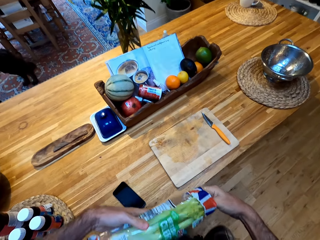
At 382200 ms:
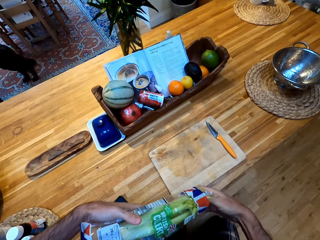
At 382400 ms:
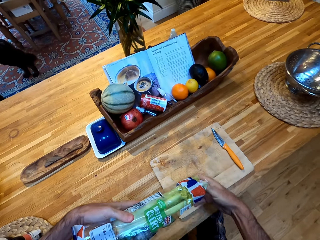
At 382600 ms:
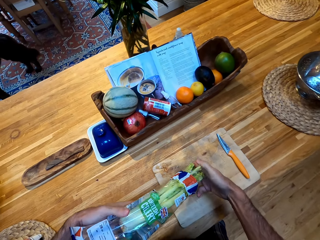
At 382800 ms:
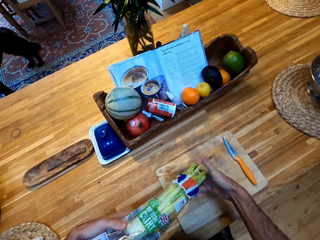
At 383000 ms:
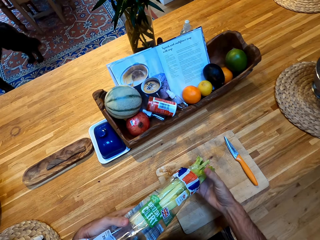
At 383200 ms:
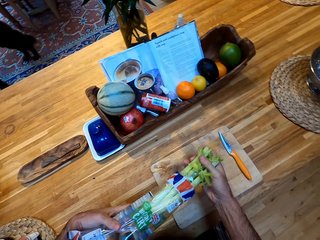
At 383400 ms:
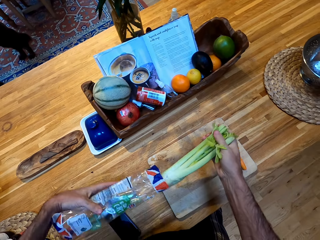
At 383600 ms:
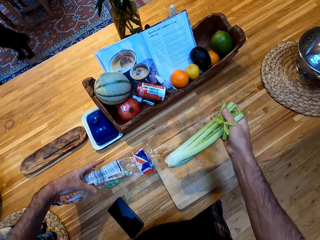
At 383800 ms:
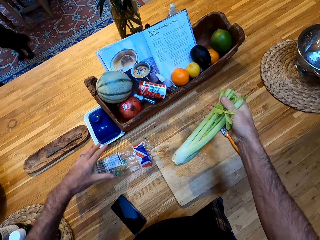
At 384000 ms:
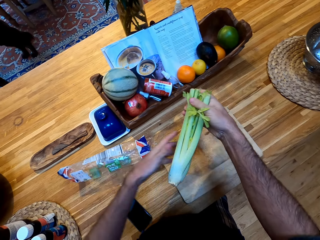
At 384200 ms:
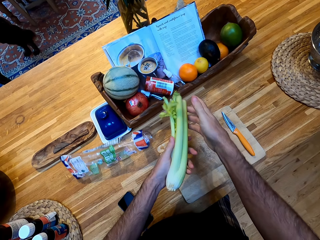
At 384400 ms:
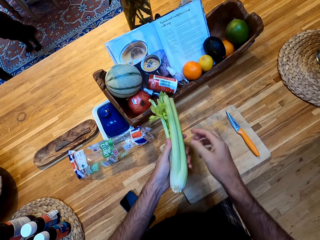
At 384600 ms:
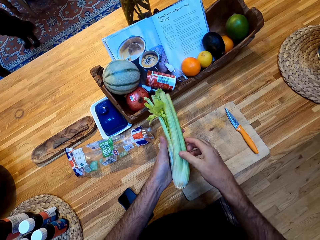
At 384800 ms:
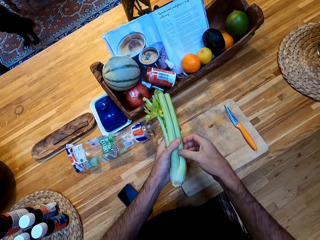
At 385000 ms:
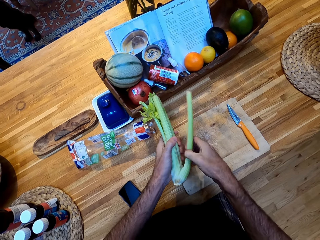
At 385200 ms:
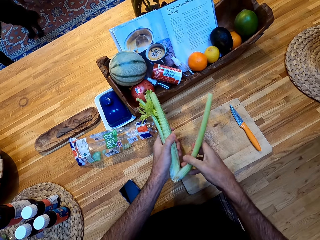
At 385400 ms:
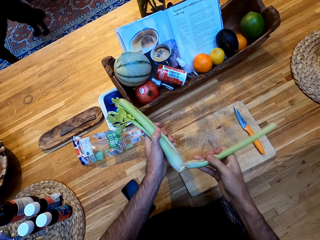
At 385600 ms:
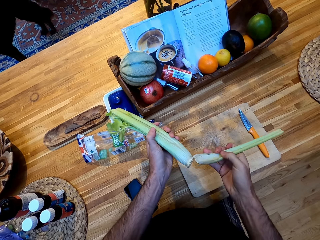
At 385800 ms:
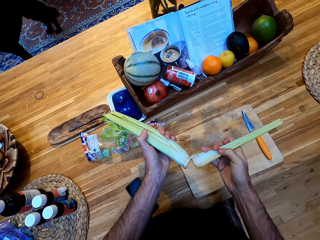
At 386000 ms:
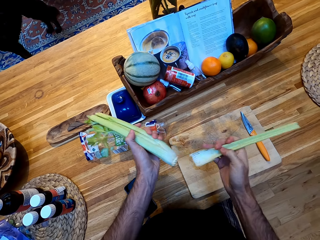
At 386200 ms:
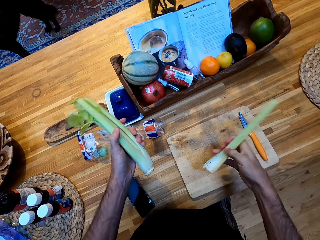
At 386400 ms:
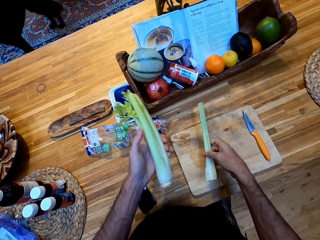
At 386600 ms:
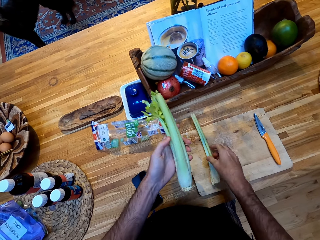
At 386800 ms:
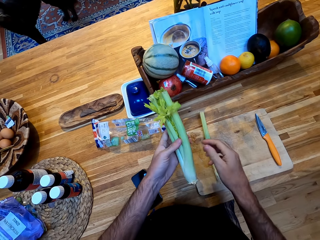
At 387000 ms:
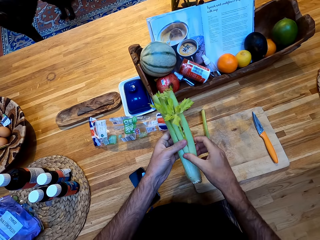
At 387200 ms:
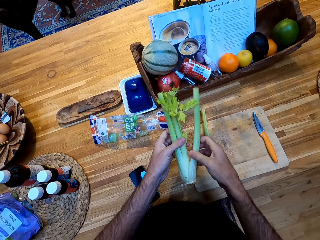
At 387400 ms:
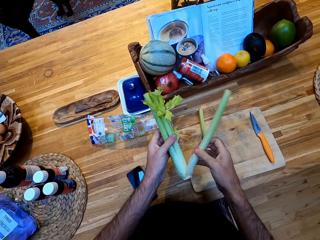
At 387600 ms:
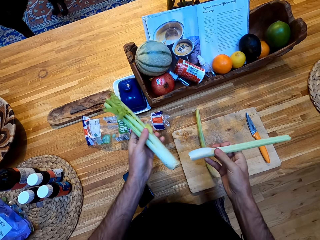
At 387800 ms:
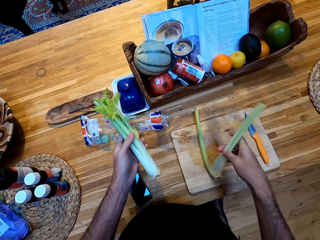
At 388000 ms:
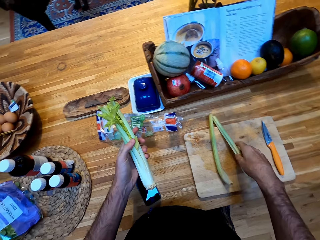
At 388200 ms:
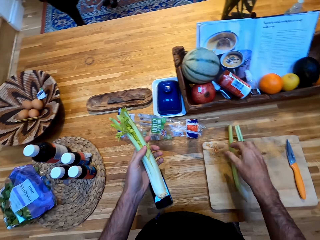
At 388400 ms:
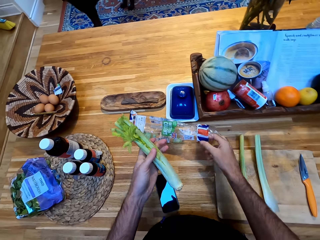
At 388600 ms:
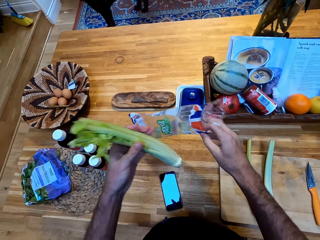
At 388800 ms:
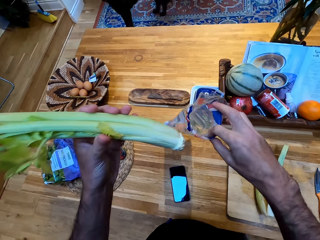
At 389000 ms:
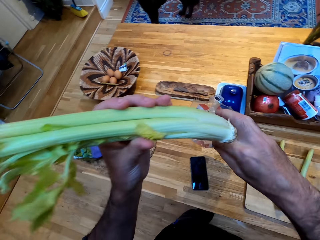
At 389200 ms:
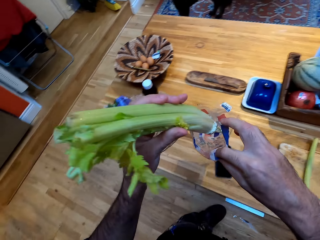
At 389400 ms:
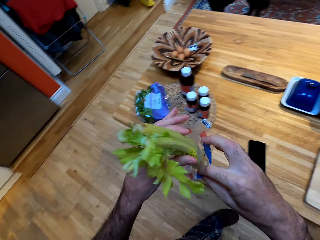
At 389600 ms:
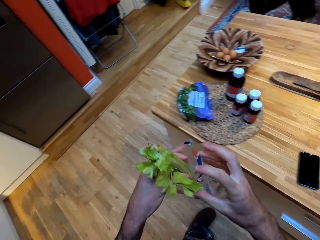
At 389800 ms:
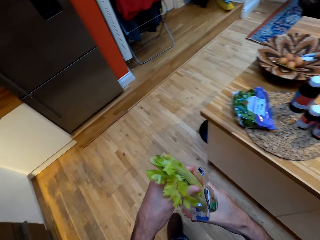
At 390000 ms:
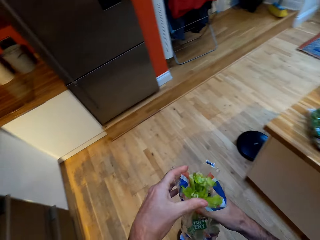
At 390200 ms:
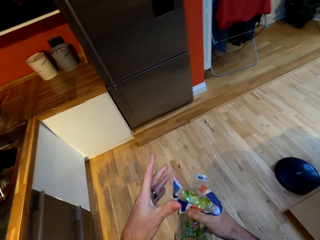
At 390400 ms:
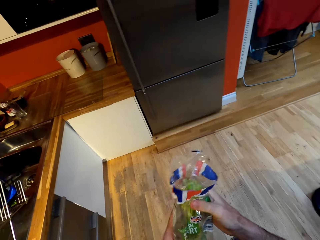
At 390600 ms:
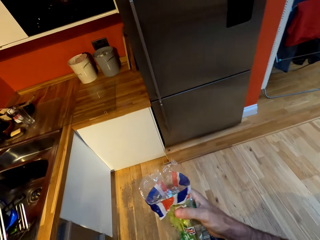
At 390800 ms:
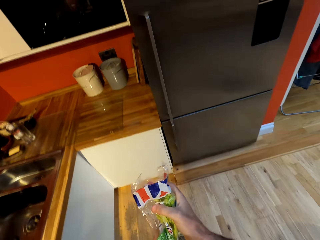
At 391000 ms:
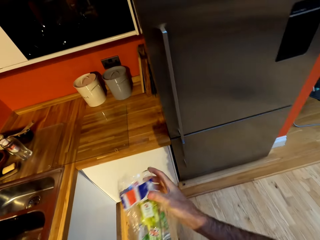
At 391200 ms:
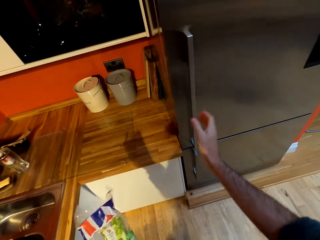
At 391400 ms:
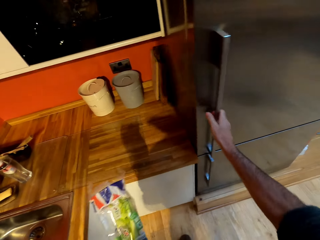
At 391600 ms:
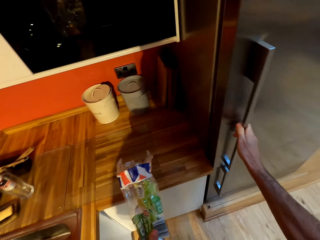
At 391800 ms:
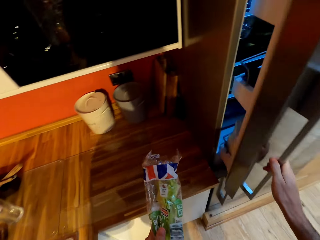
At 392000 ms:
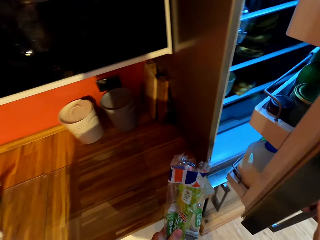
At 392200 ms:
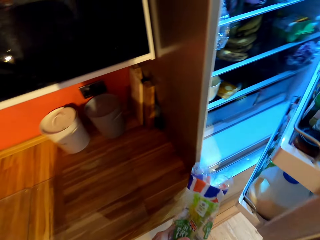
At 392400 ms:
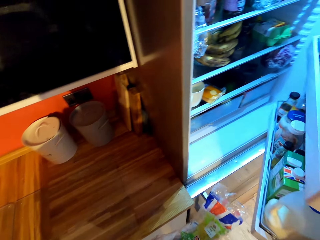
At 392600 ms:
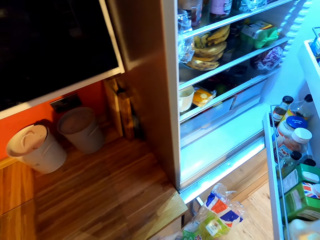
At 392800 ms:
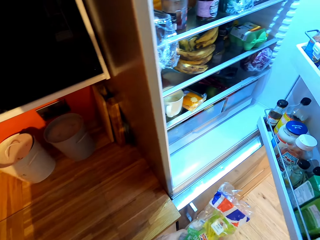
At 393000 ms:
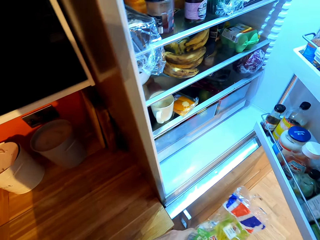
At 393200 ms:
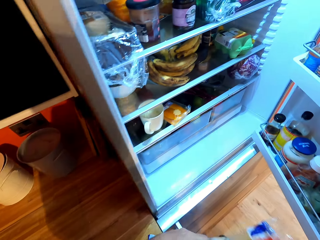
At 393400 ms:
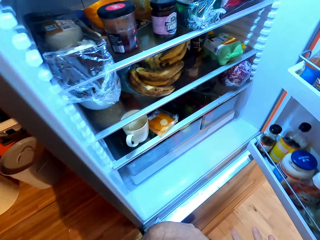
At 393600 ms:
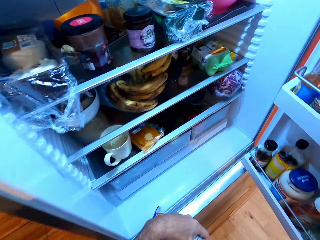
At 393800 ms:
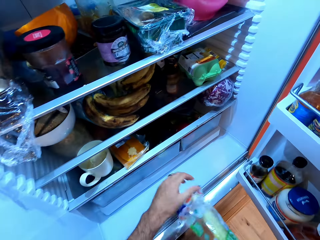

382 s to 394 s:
The camera wearer removes the leeks from the paper. They cut the leek. They separate the vegetables. They place the leek on the chopping board. They cut the leek and place the leek on the chopping board. They put the leek in the paper. They walk to the fridge and open the fridge.

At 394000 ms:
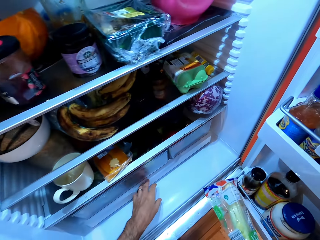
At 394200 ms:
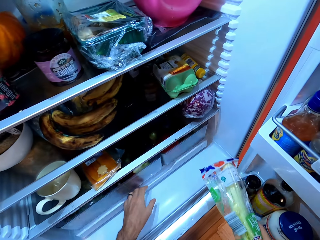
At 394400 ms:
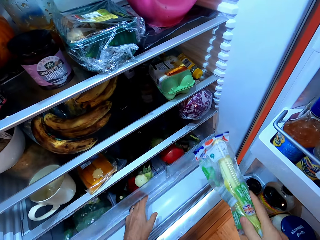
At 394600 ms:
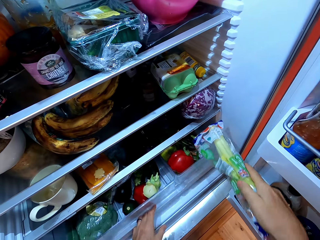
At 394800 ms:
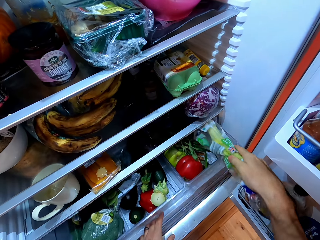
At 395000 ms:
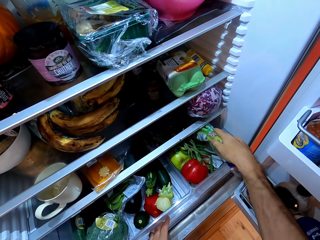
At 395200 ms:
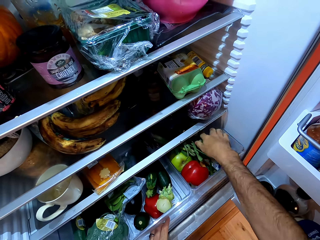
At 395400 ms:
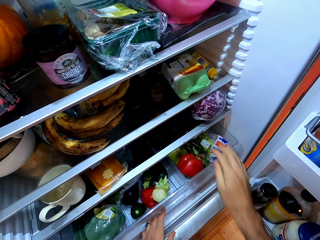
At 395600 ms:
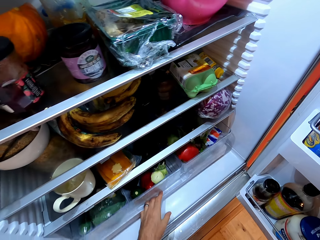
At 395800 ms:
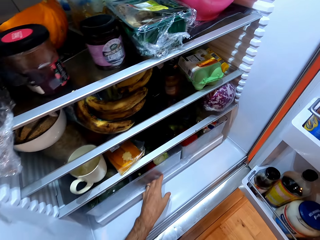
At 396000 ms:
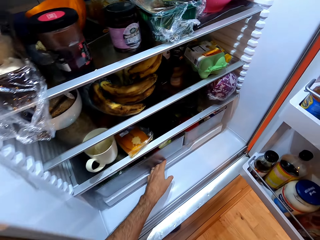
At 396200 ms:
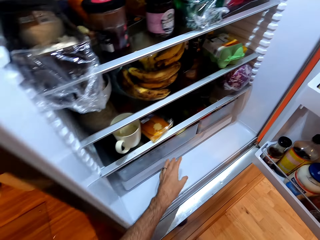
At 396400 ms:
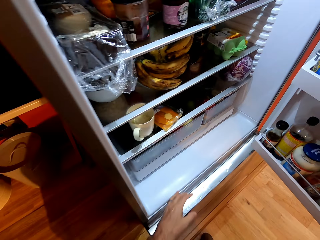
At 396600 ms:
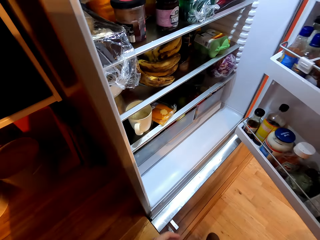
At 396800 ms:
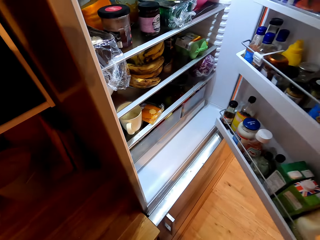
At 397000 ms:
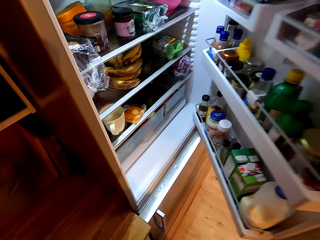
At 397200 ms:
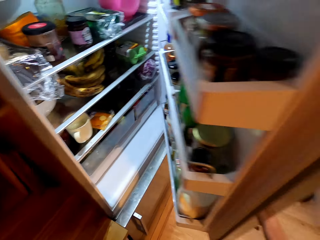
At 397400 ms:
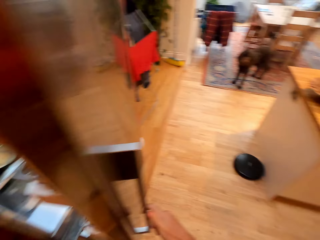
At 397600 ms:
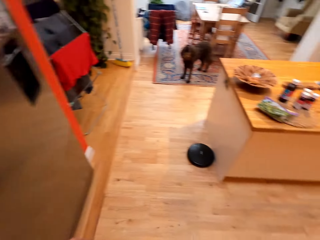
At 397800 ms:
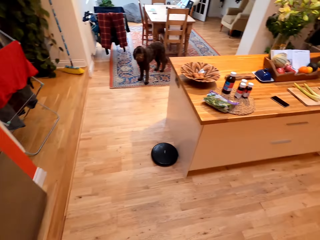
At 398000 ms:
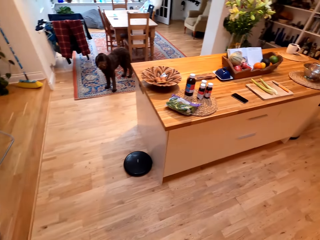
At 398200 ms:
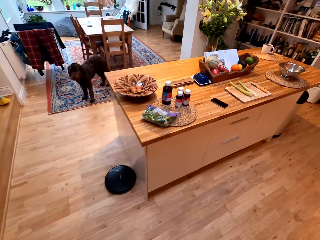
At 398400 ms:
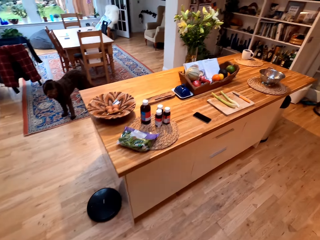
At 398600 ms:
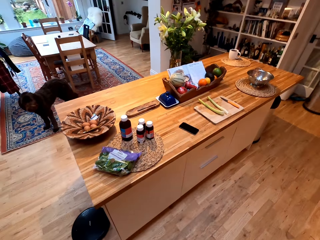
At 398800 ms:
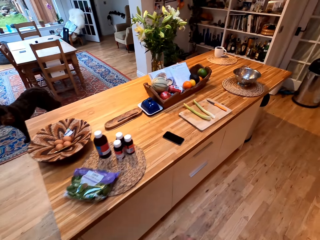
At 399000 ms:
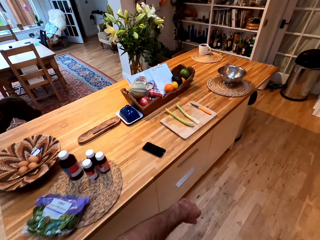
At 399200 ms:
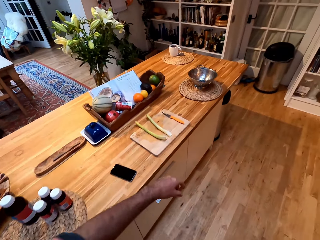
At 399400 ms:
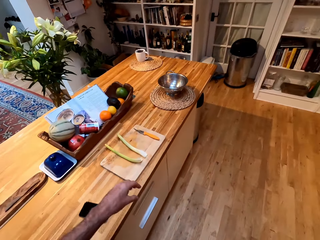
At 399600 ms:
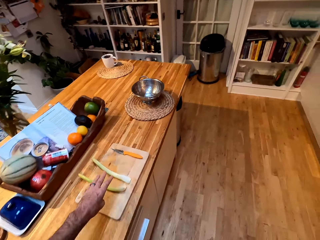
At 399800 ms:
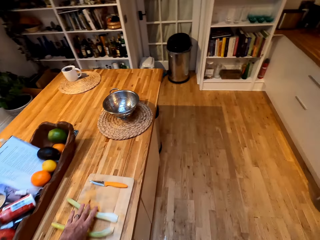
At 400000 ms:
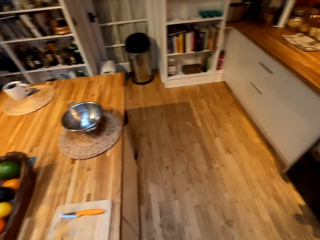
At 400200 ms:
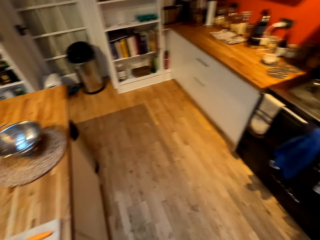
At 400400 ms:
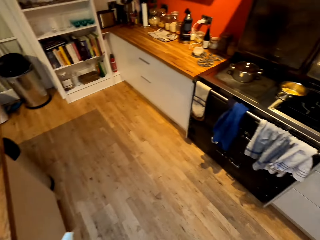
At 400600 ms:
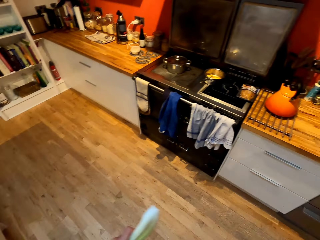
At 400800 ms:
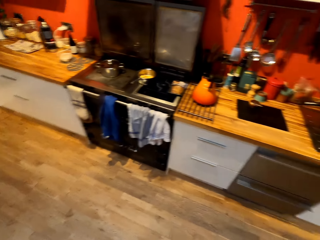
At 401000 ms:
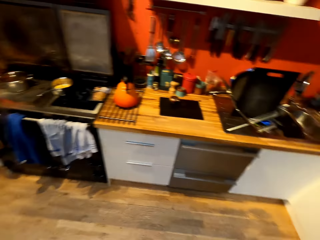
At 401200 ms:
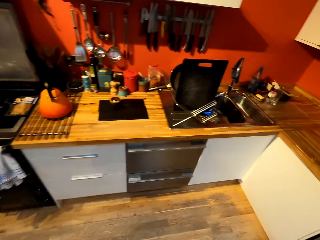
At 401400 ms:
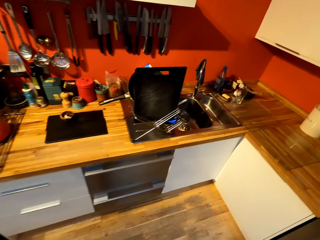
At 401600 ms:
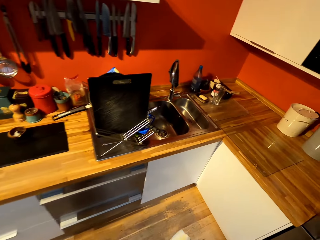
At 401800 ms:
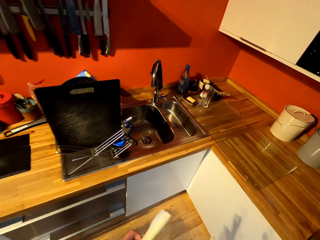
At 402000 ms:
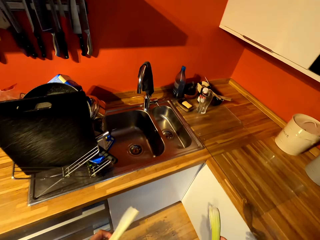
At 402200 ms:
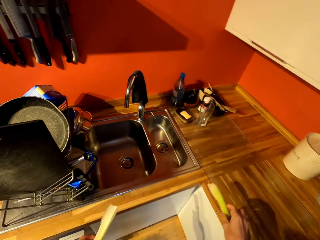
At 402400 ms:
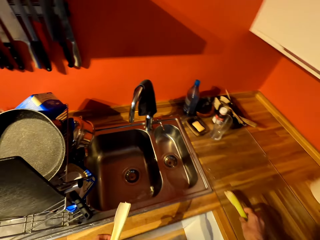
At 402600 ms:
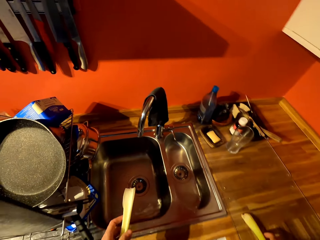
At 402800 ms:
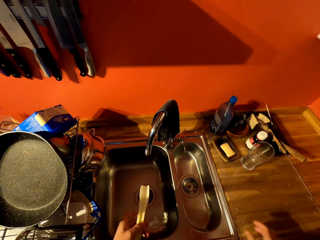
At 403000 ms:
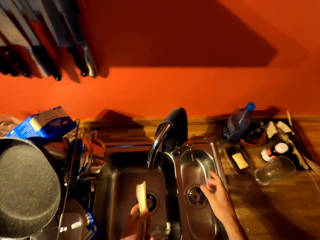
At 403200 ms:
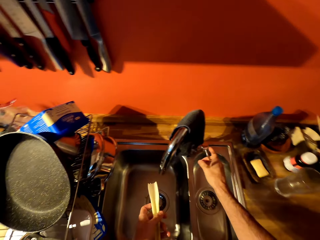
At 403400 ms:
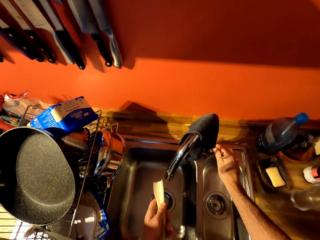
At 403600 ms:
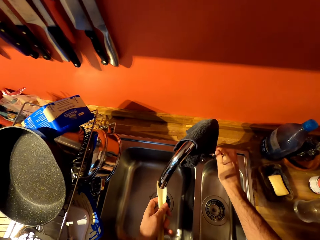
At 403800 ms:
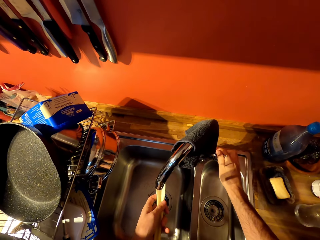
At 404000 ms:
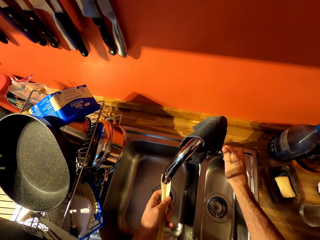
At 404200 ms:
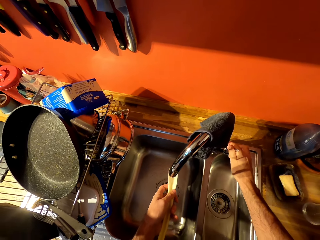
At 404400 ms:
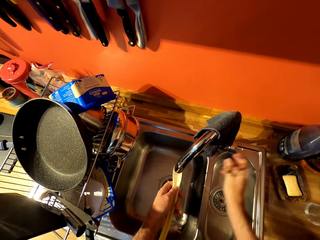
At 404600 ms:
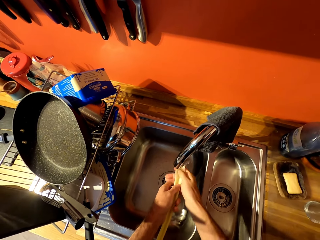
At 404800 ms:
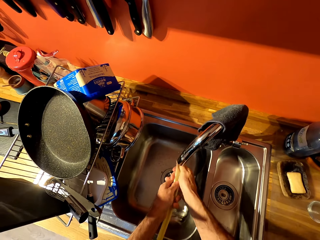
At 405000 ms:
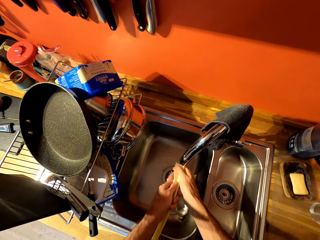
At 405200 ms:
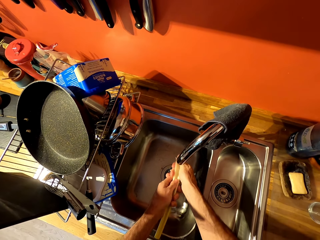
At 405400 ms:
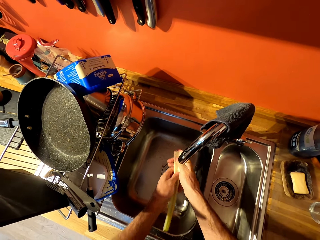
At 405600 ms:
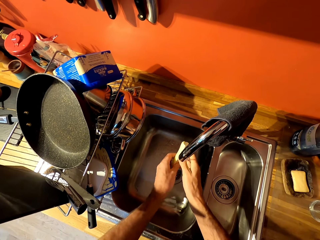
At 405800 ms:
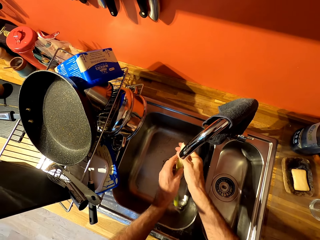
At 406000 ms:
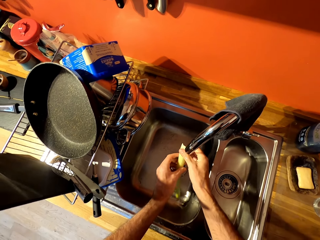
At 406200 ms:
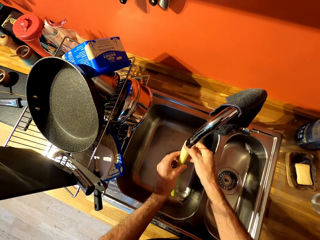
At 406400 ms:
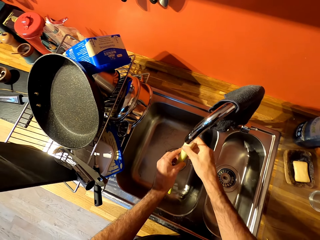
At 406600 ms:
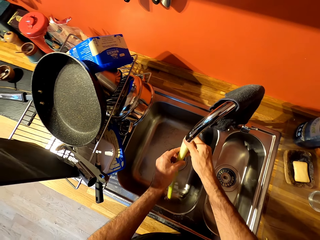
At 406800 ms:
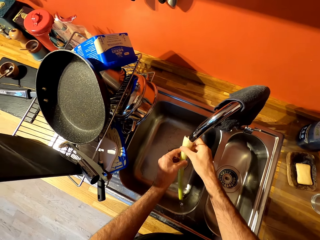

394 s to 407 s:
The camera wearer pulls out the crisper drawer, puts the leeks in the crisper drawer, and pushes back the crisper drawer. They close the fridge. They walk to the counter and pick the vegetable on the chopping board. They walk to the sink. They turn on the tap and wash the vegetable in the sink.
